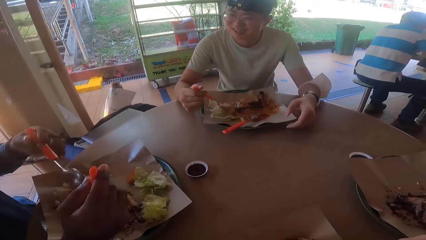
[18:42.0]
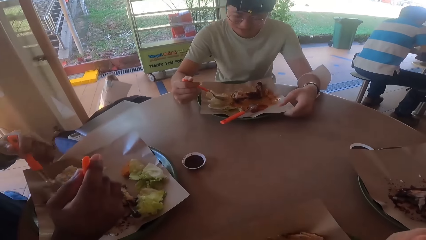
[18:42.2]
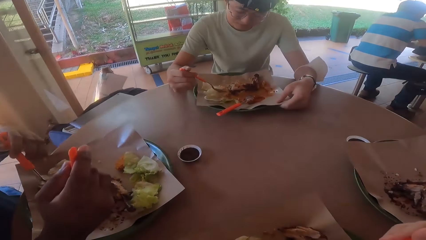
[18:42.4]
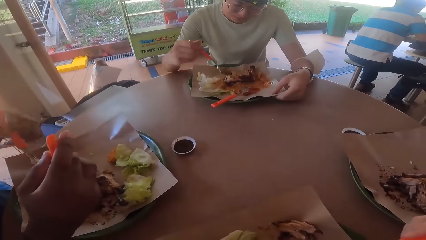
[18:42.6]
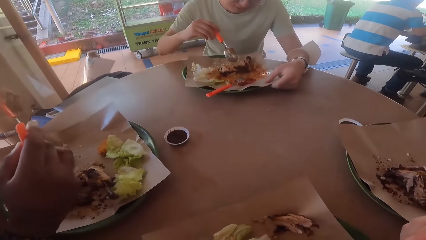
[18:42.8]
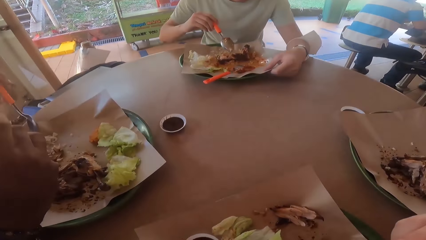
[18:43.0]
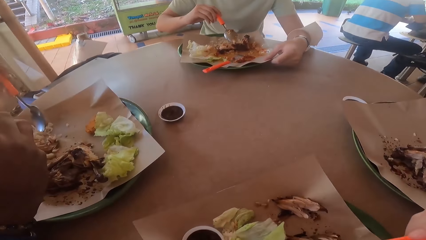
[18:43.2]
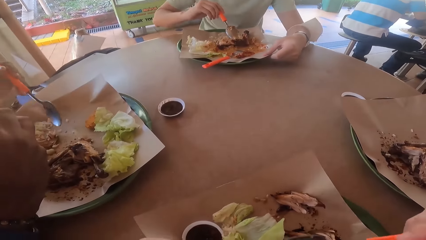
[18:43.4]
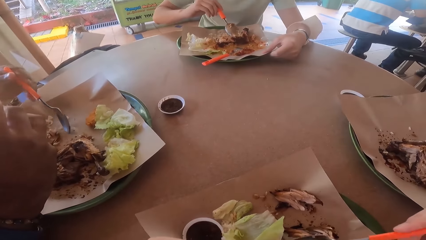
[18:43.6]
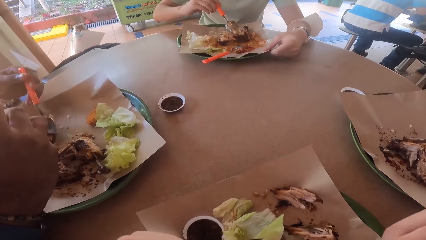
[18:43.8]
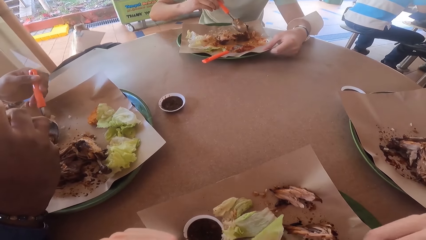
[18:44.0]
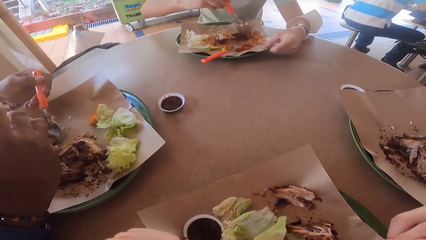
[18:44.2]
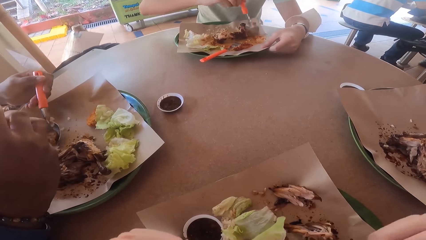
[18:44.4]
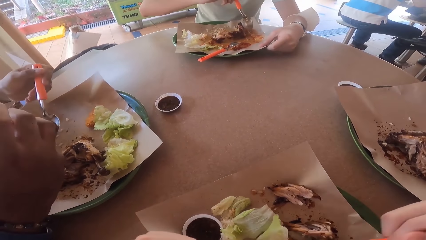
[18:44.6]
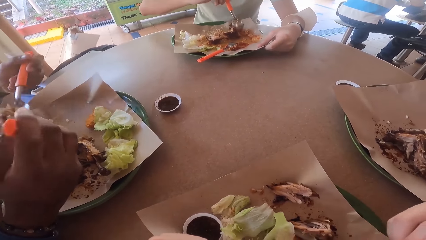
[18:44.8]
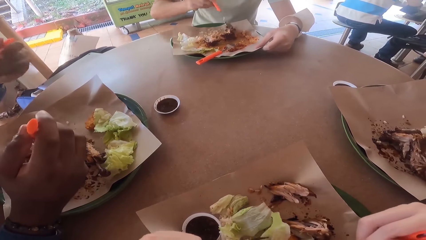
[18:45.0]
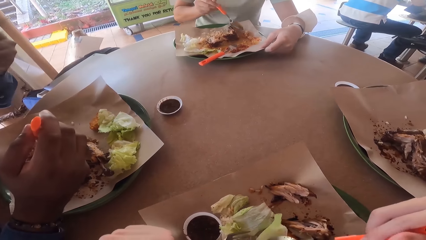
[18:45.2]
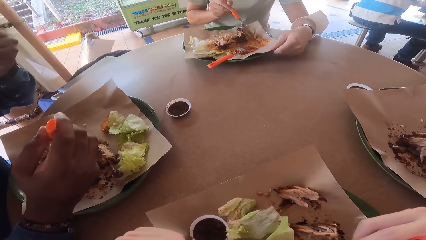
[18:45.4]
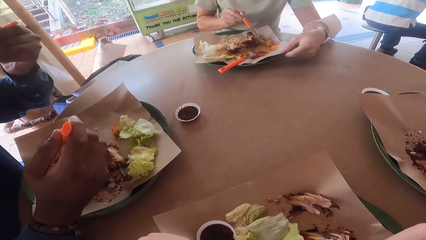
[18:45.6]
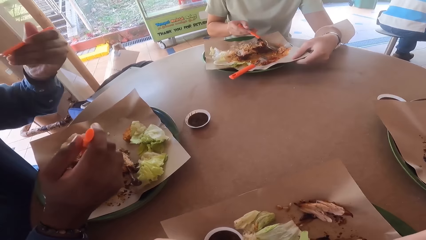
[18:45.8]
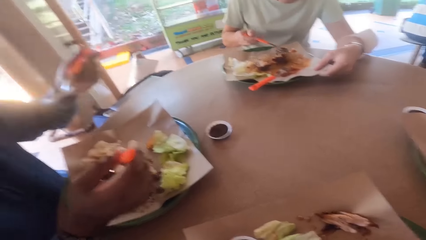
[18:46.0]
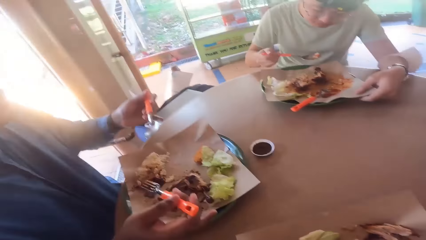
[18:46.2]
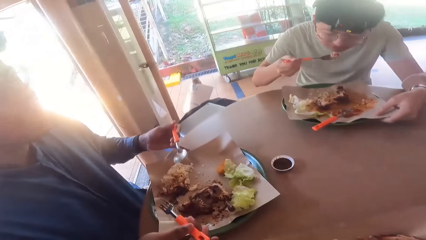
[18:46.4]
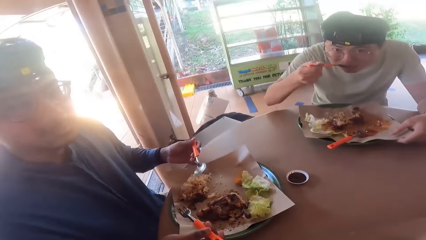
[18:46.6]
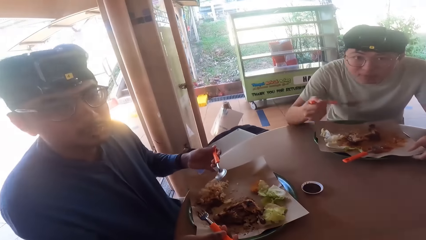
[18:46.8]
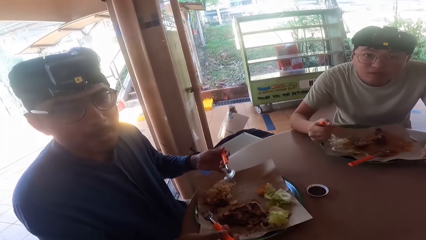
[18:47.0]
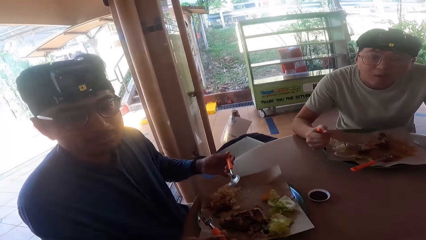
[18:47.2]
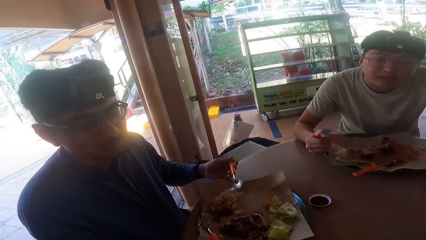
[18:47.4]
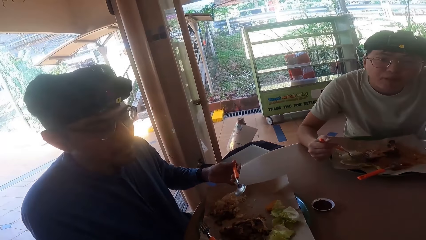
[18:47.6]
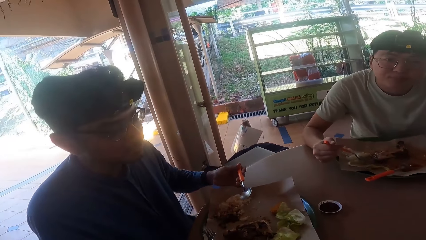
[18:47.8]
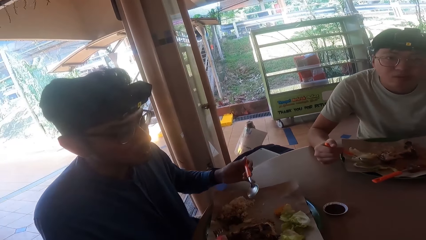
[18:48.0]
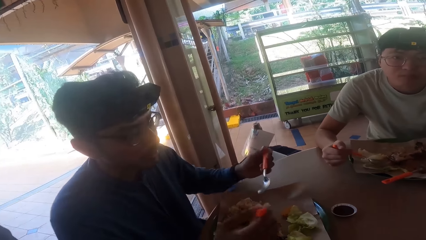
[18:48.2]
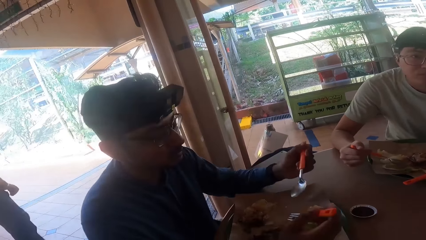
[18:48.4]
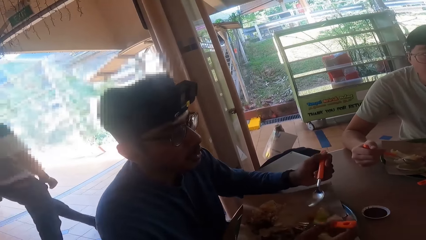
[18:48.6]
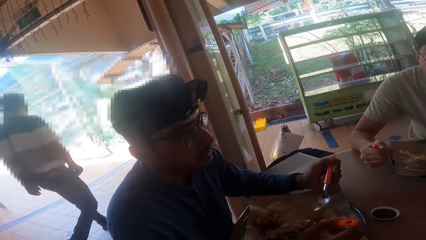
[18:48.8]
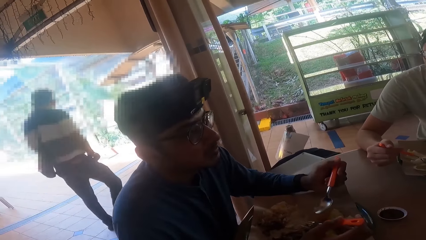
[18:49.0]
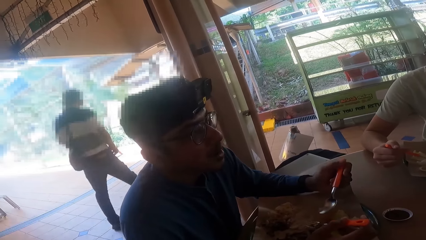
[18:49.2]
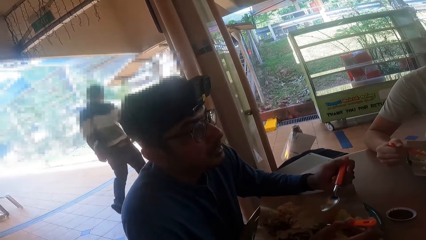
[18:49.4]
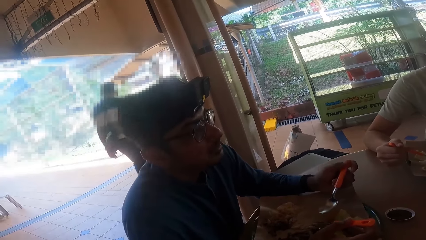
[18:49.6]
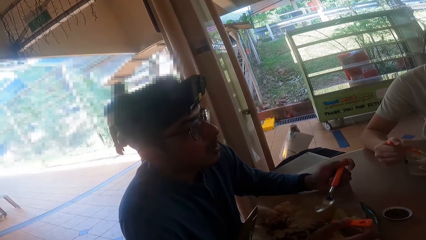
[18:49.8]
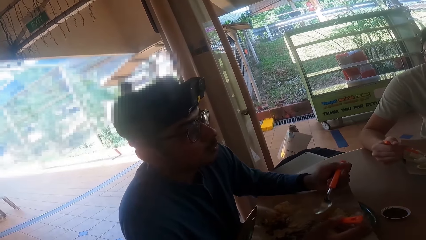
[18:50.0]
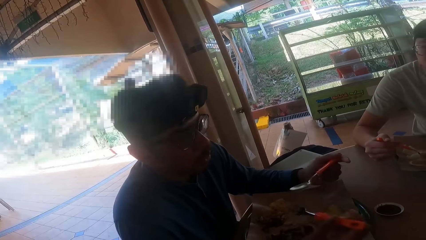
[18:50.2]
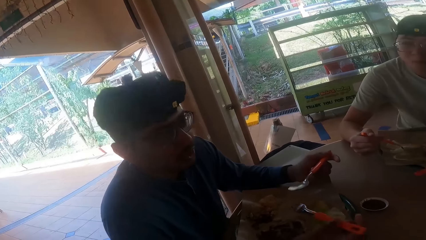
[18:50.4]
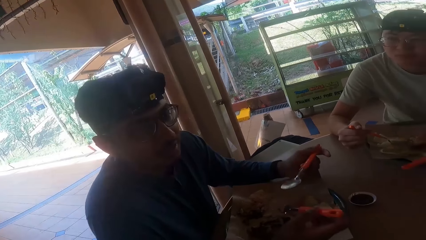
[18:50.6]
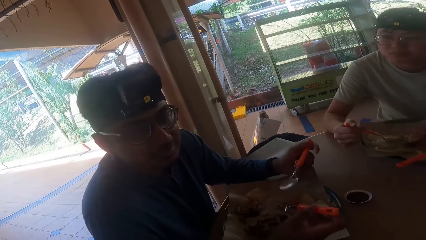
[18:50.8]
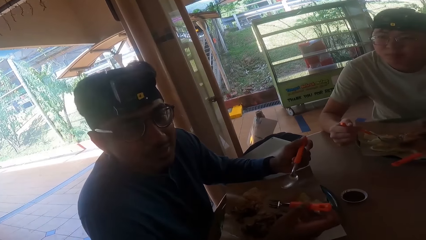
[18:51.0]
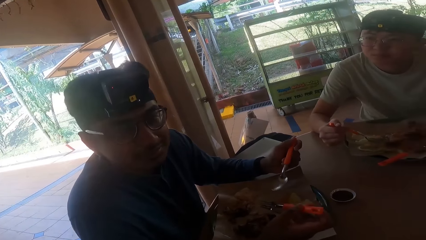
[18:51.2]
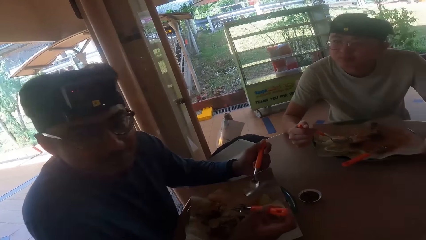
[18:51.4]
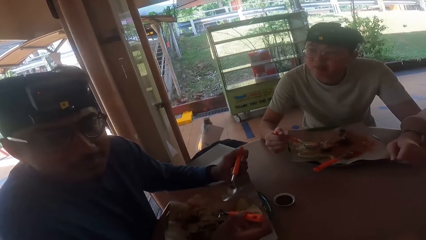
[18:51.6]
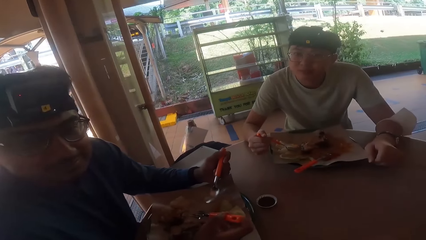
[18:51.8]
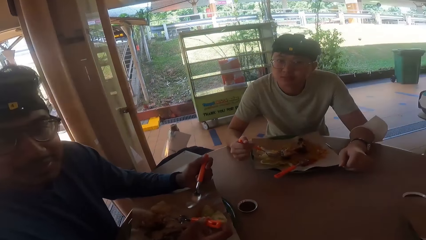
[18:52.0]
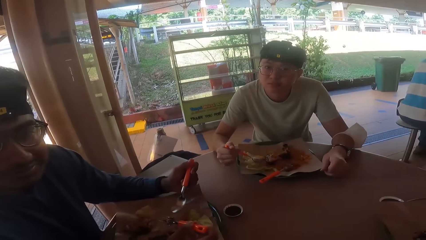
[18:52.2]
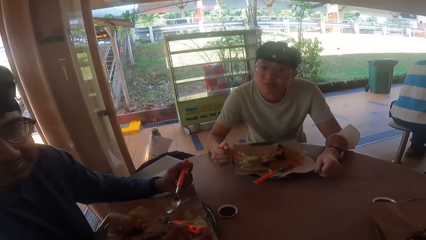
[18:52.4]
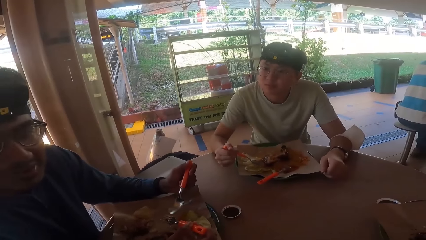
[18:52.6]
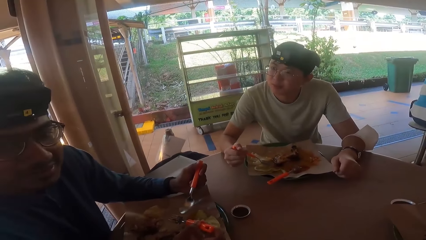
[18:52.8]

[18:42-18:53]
The camera wearer pokes food with a spoon. A man cuts fried chicken with a spoon, scoops the food with a fork and spoon, holds the fork and takes a bite. Another man scoops the food and takes a bite. The first man holds the fork and spoon. The camera wearer converses with the first man. The second man holds a spoon. The camera wearer converses with the first man and the second man. The first man holds the fork and spoon.
